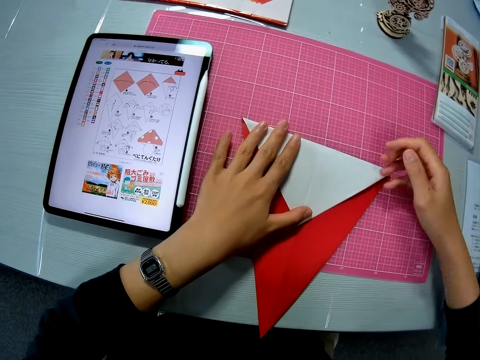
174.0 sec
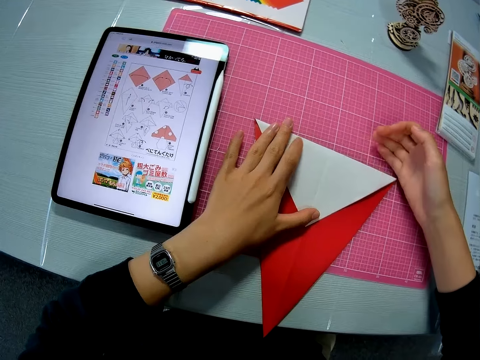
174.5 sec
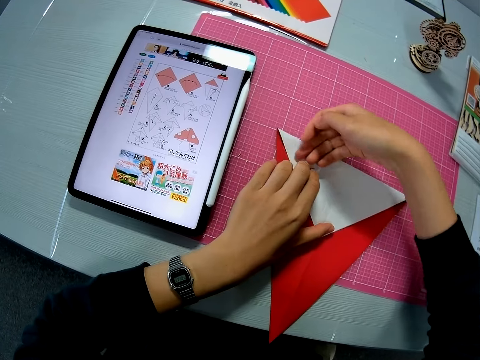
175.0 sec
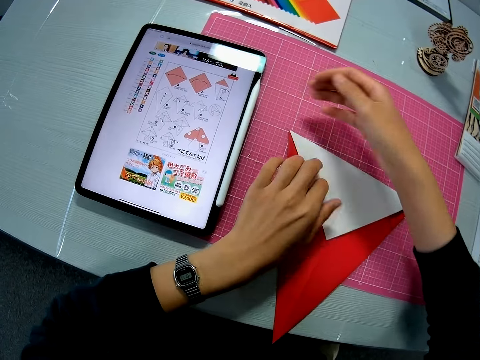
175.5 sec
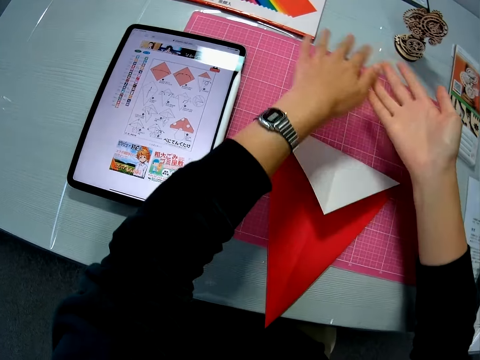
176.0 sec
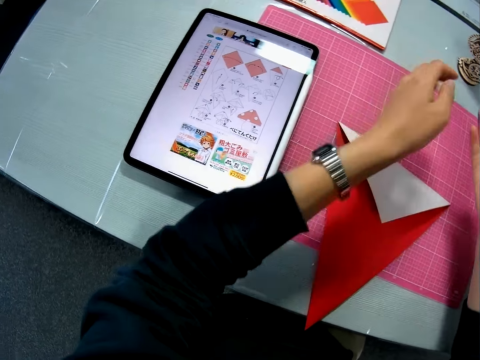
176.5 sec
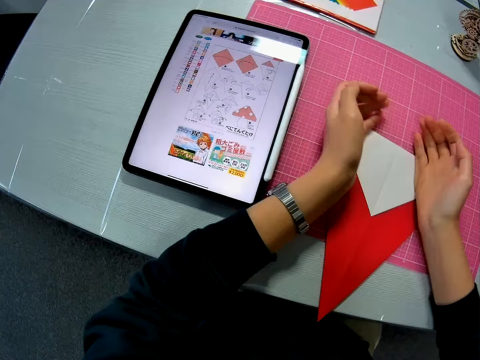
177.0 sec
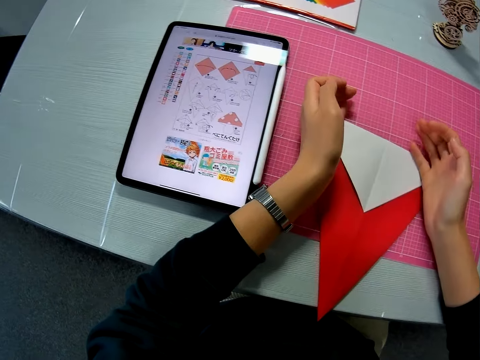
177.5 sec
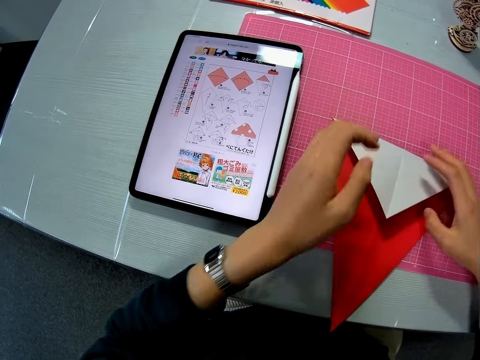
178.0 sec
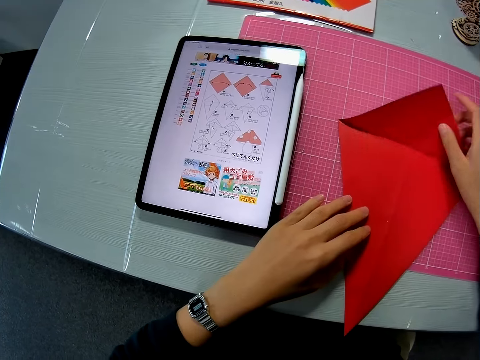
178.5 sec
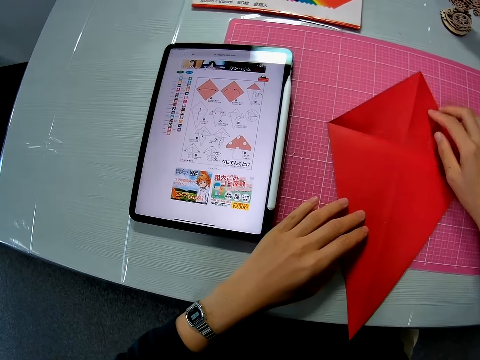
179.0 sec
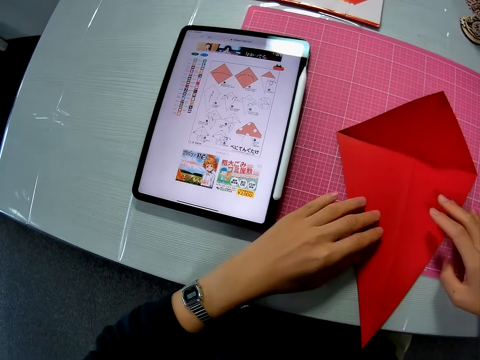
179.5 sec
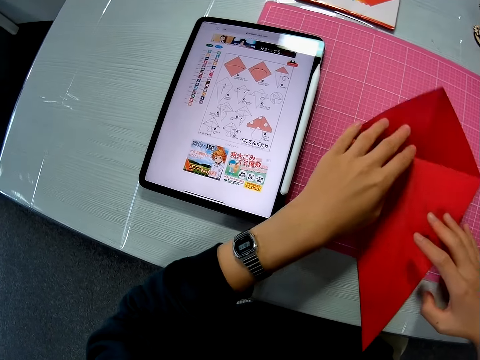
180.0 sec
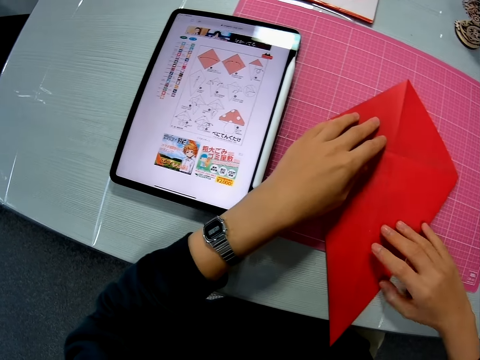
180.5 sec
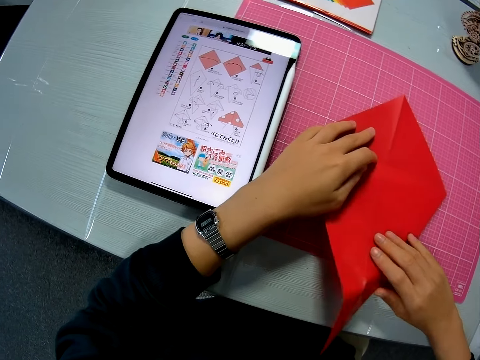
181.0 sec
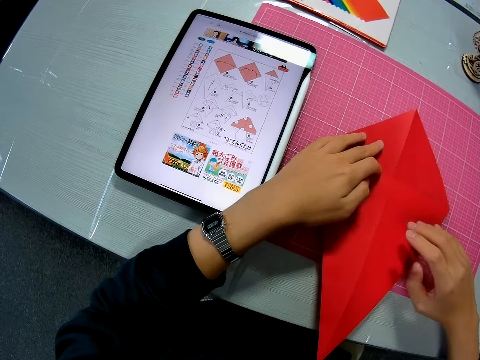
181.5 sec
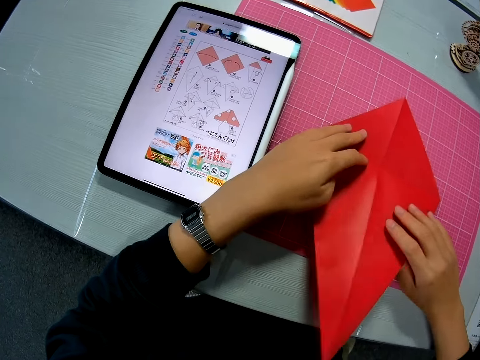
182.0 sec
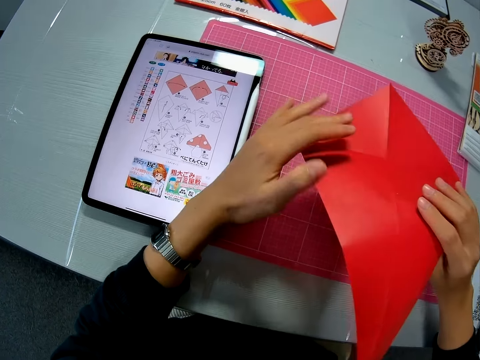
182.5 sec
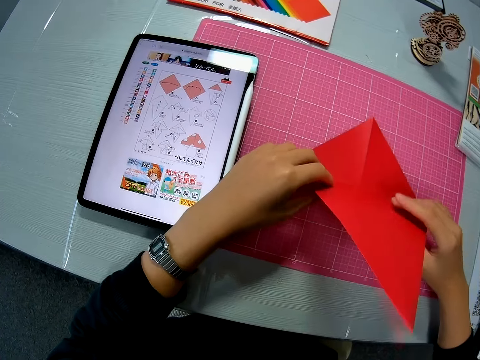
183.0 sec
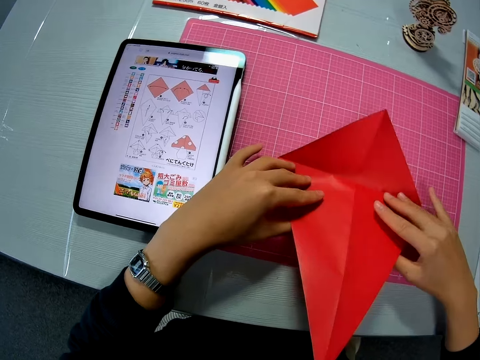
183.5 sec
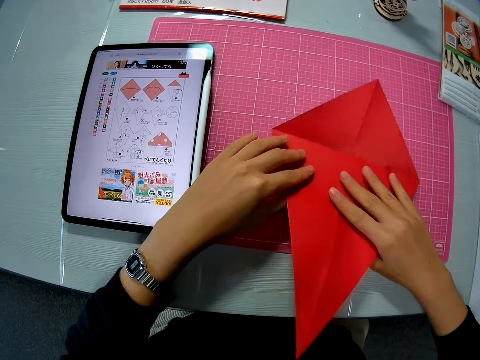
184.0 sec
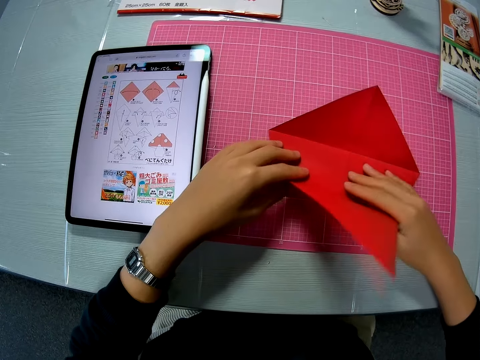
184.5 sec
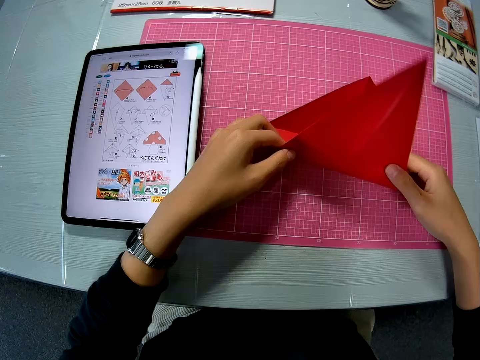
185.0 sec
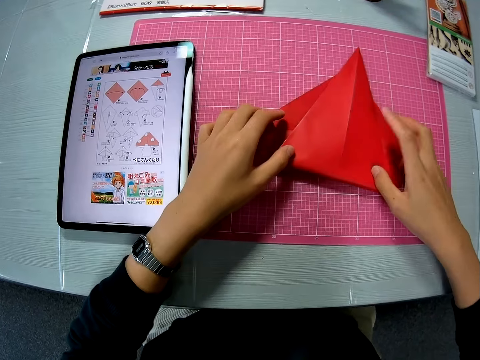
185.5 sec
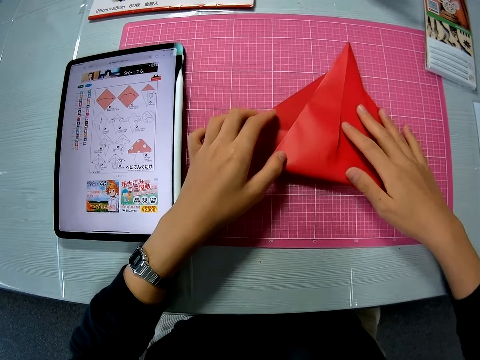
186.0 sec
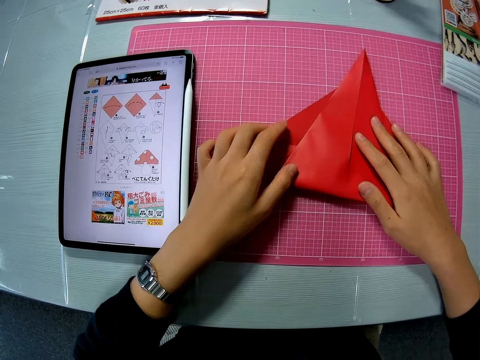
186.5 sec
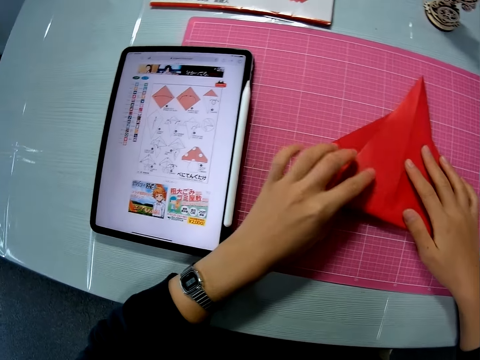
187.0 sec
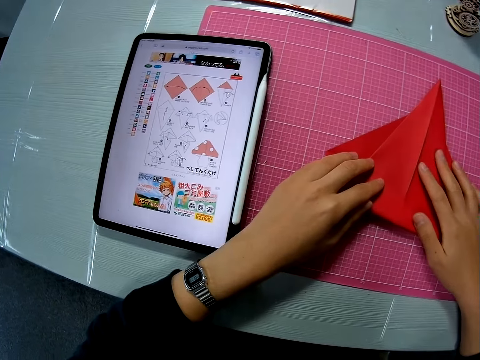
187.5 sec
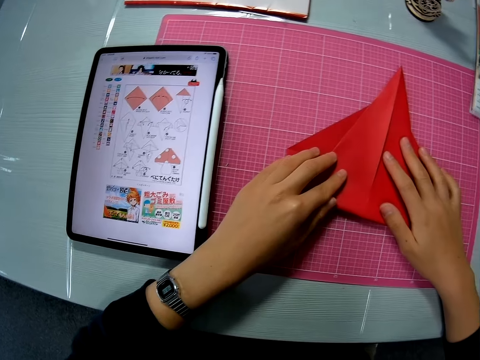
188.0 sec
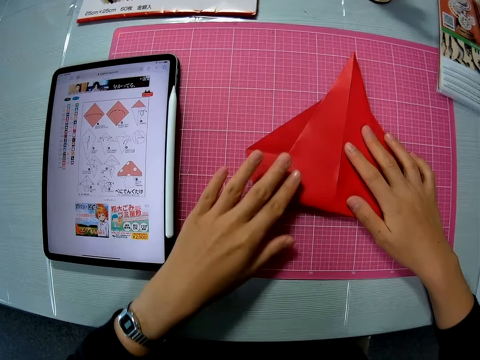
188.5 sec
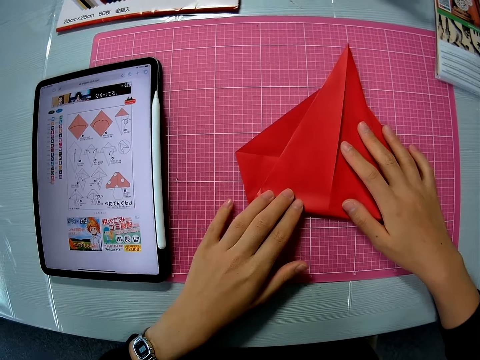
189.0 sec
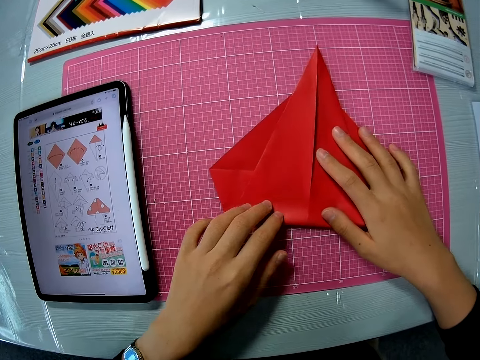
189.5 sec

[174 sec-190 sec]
The camera wearer dusts her hands on the cutting mat. She rubs both hands. She adjusts the crafting sheet or paper with both her hands. She straightens the crafting sheet, turns down the paper and adjusts the crafting sheet with her hands. She raises the edge of the crafting sheet with her right hand. She lifts the crafting sheet from the cutting mat. She adjusts the crafting sheet with her hands. She folds the edge of the crafting sheet. She checks the mobile tablet. She stares at the paper craft. She adjusts the crafting sheet with her hands.

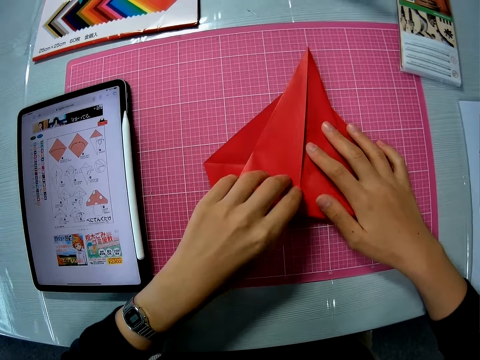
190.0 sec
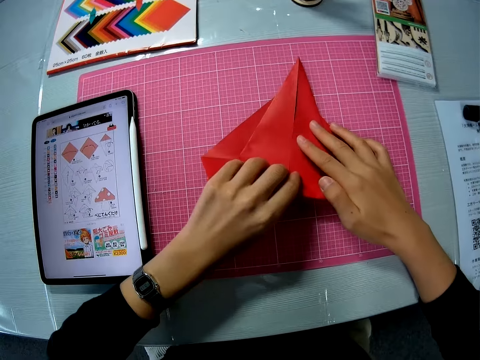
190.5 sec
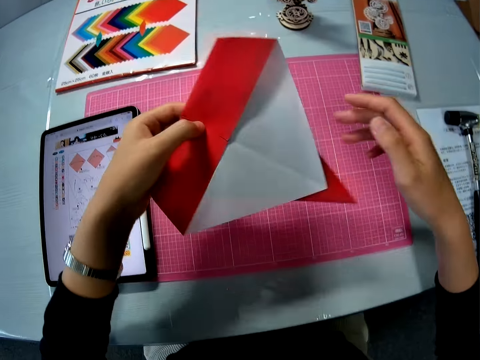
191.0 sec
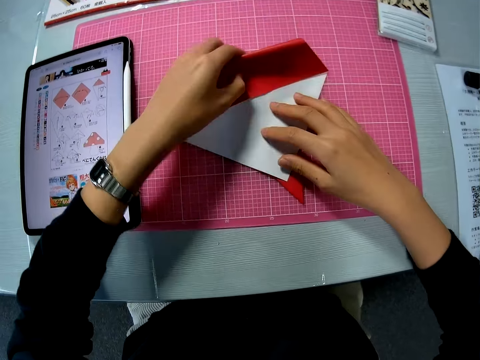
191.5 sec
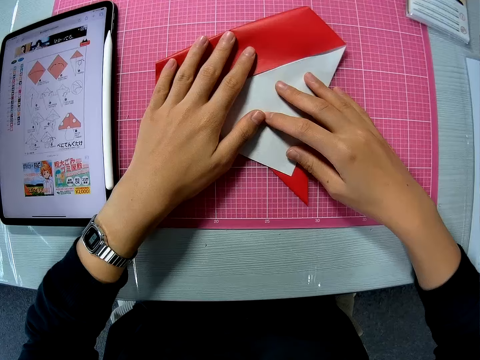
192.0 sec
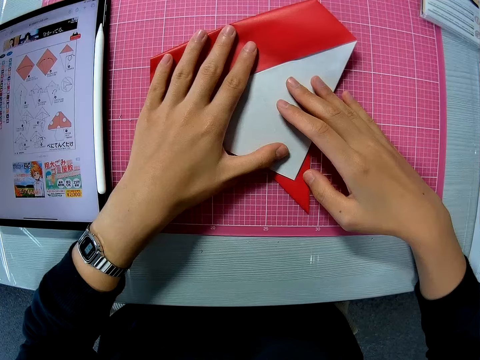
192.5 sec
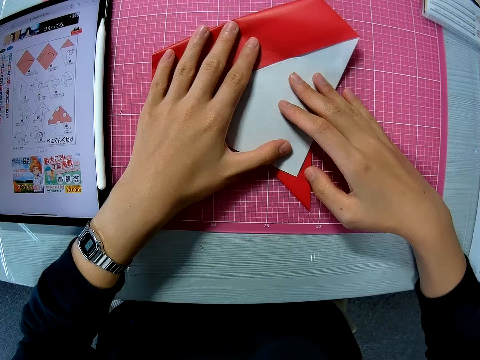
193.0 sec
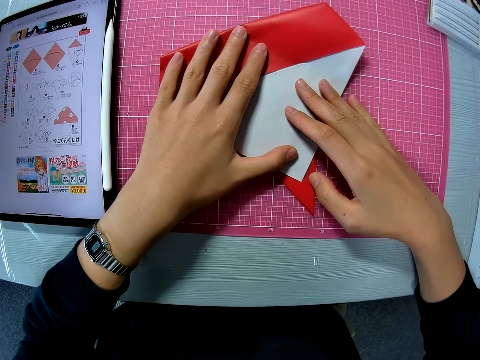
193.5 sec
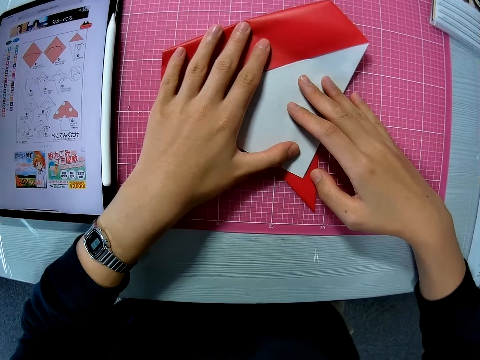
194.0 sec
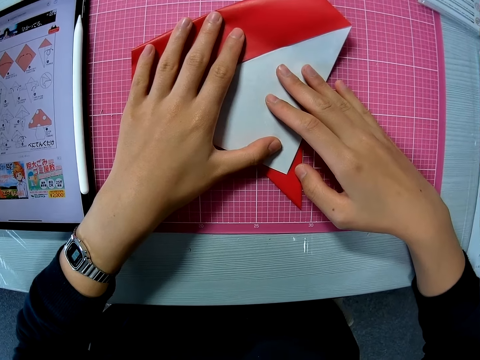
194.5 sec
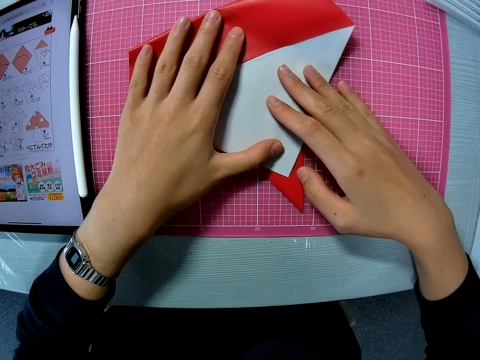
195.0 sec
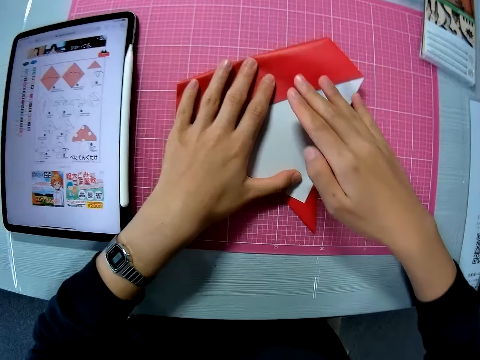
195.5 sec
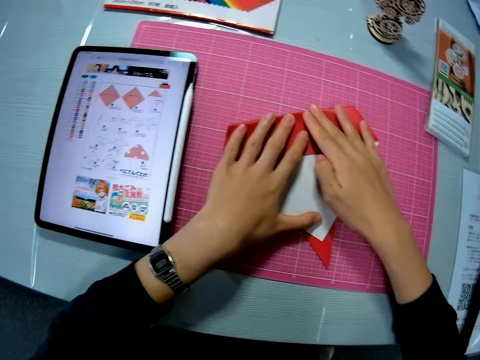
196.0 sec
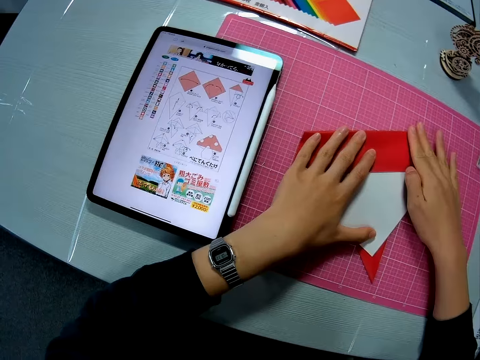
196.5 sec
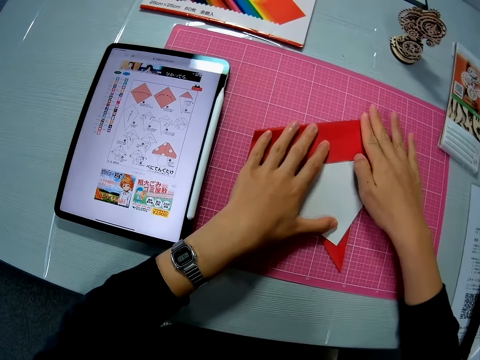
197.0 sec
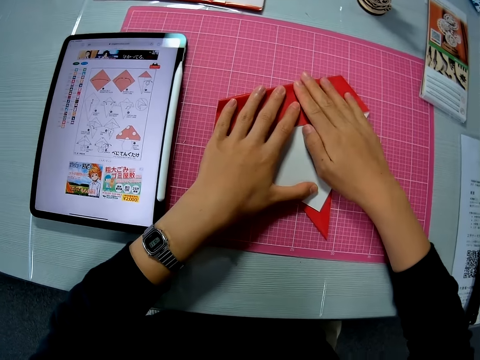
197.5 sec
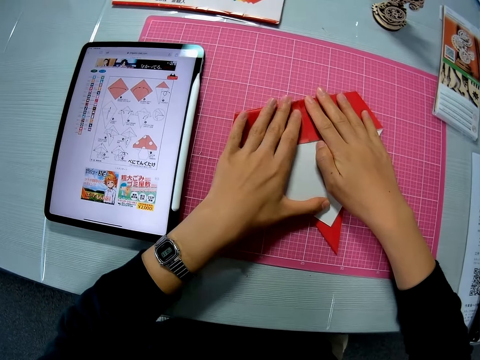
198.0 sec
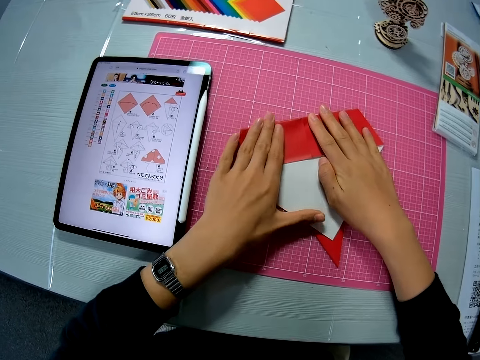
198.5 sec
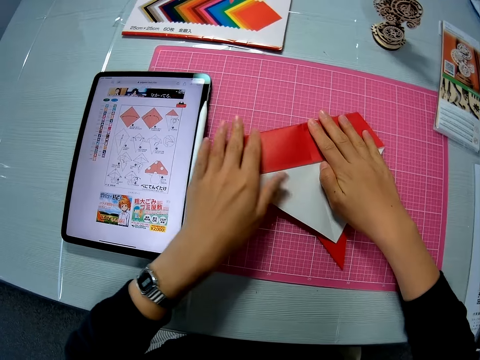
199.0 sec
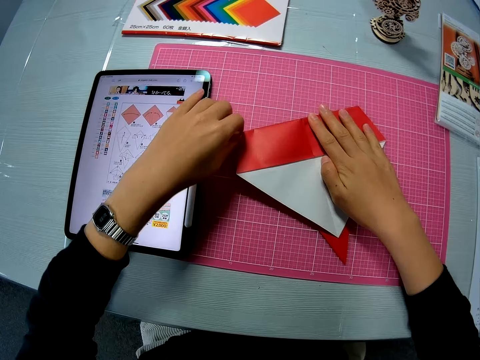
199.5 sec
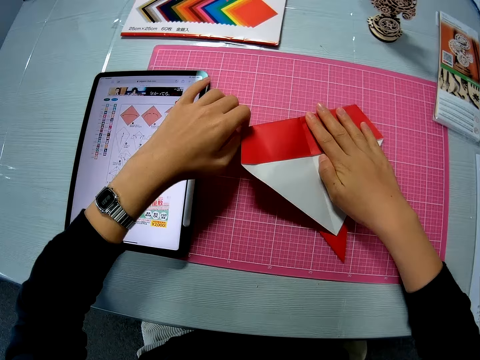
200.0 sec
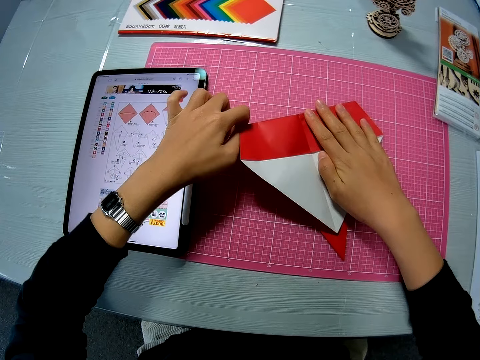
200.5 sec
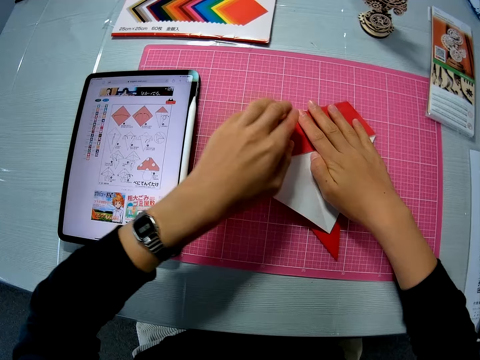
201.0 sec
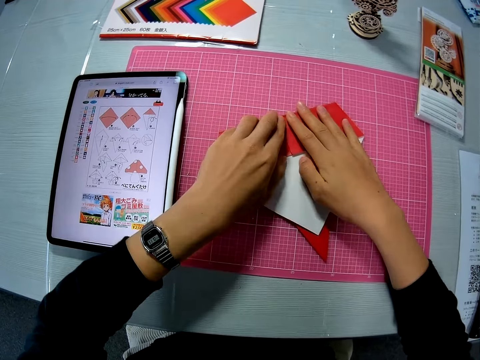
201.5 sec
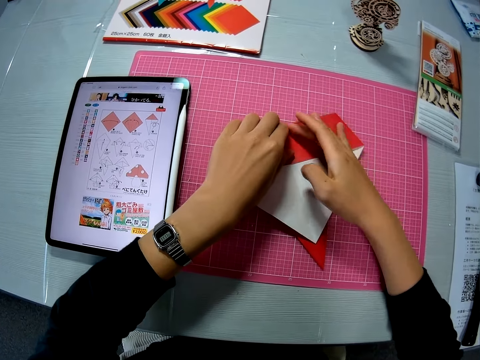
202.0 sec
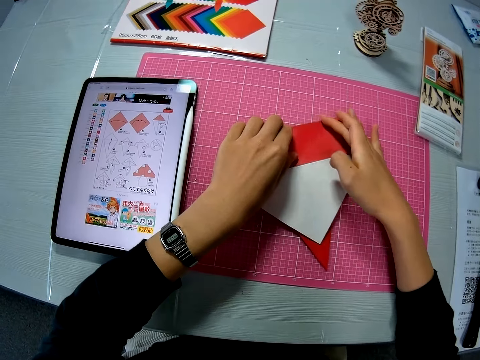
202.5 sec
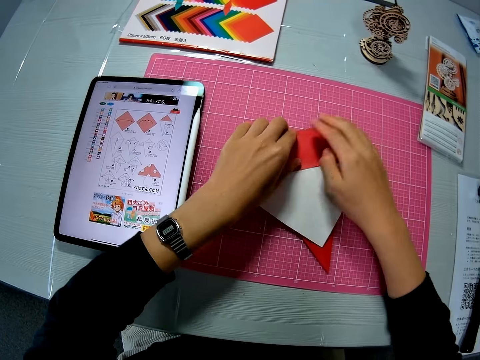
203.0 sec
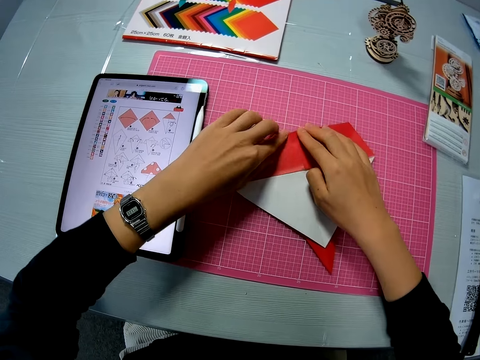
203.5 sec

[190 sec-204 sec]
The camera wearer turns over the crafting sheet or paper. She lifts the paper, places the paper down and examines the crafting sheet. She adjusts the crafting sheet with her hands.
